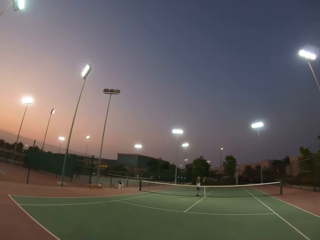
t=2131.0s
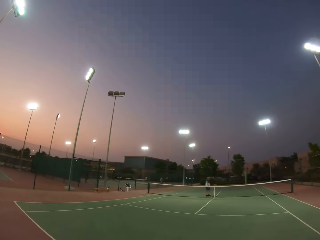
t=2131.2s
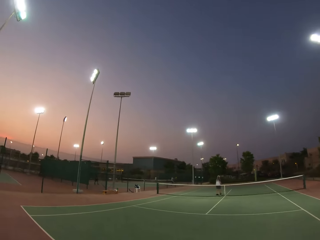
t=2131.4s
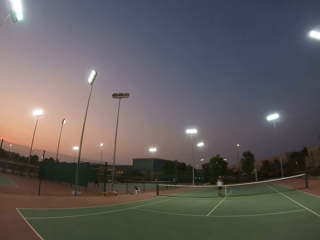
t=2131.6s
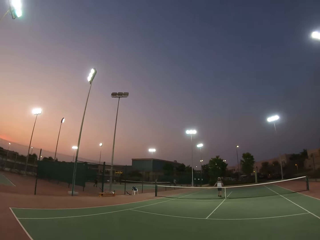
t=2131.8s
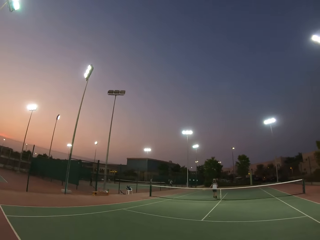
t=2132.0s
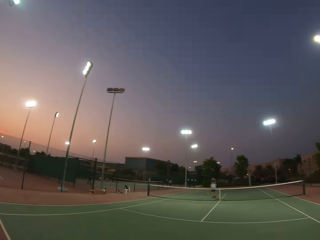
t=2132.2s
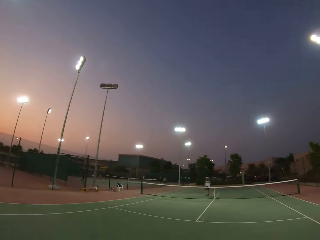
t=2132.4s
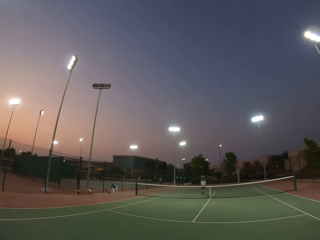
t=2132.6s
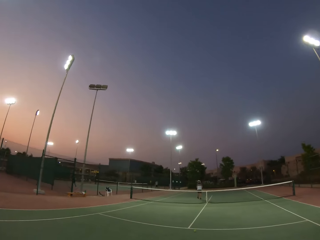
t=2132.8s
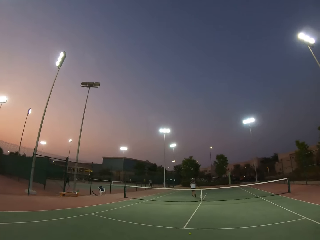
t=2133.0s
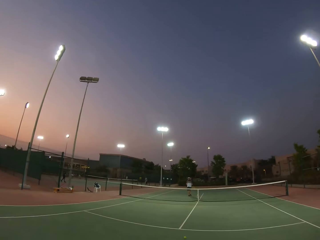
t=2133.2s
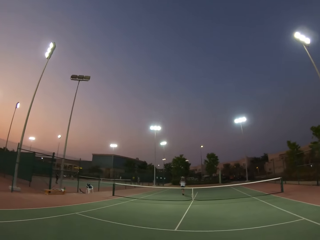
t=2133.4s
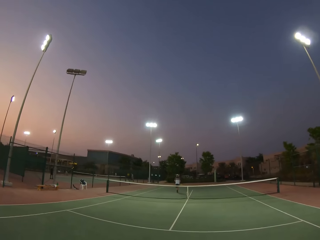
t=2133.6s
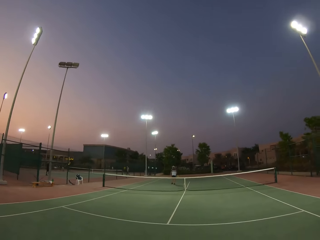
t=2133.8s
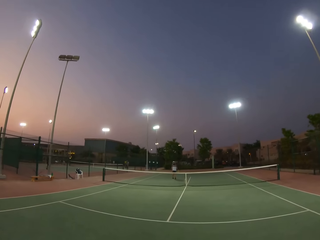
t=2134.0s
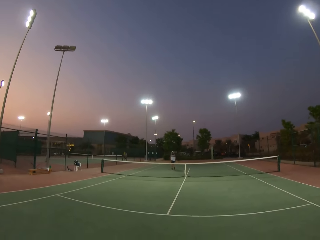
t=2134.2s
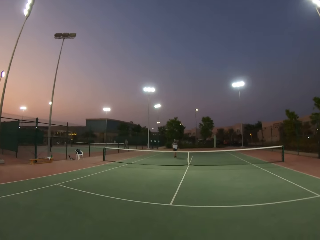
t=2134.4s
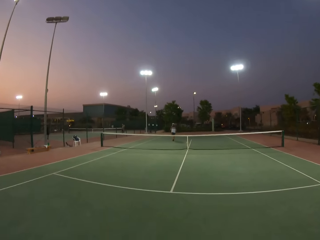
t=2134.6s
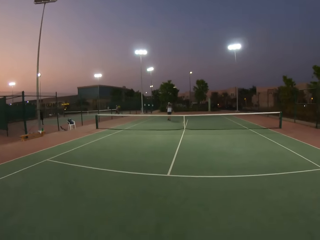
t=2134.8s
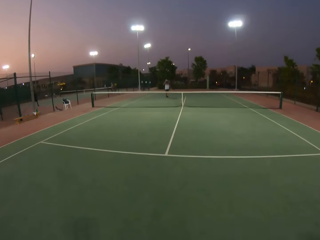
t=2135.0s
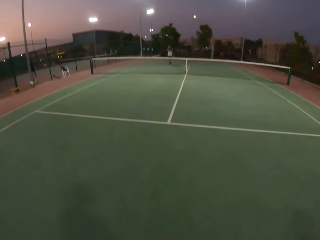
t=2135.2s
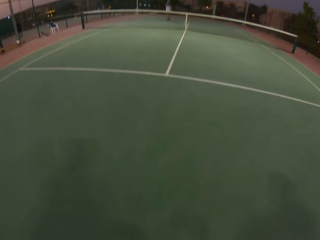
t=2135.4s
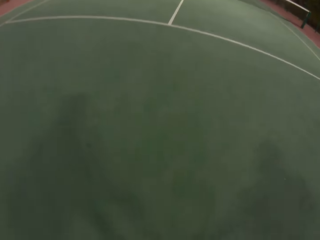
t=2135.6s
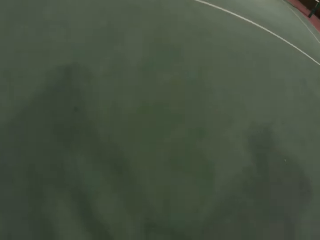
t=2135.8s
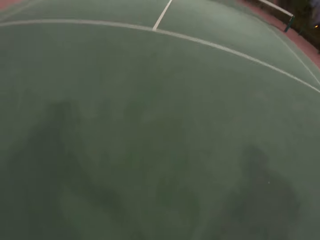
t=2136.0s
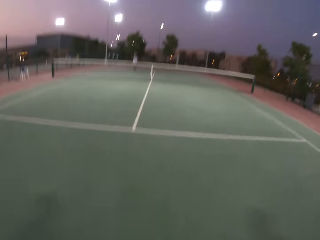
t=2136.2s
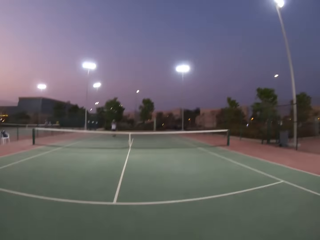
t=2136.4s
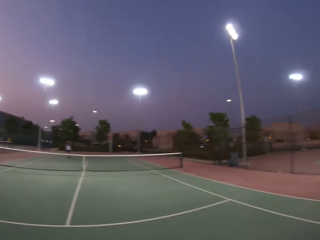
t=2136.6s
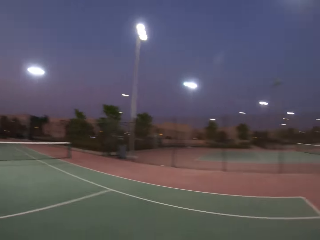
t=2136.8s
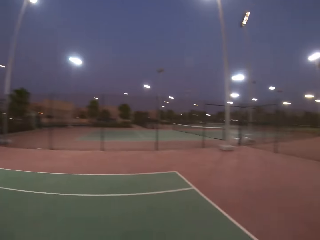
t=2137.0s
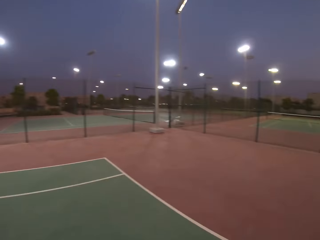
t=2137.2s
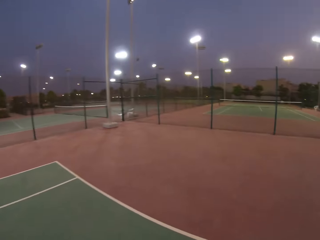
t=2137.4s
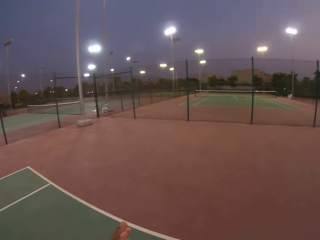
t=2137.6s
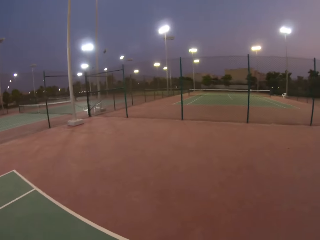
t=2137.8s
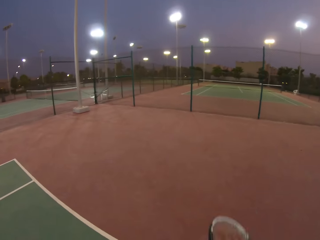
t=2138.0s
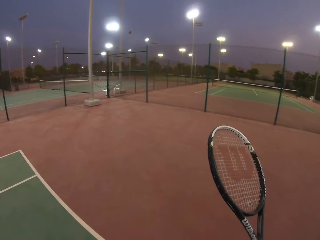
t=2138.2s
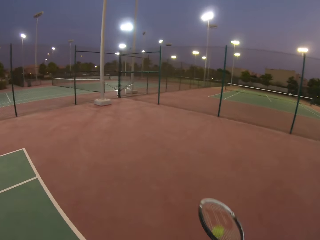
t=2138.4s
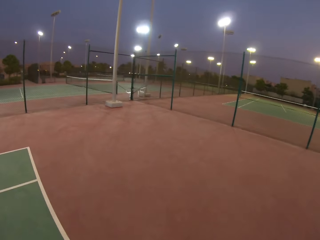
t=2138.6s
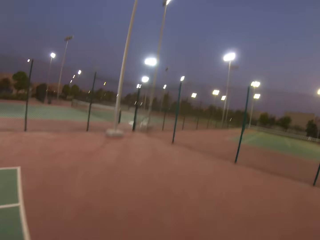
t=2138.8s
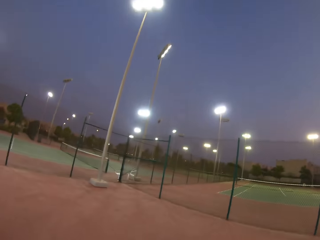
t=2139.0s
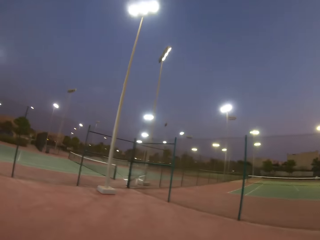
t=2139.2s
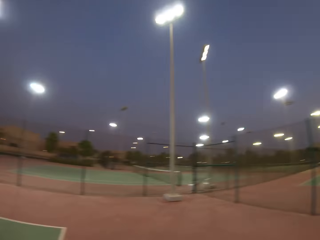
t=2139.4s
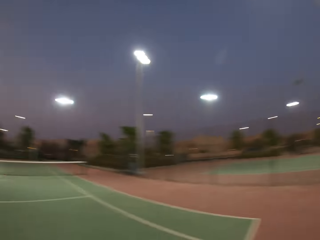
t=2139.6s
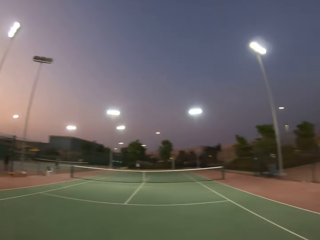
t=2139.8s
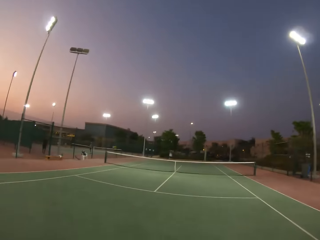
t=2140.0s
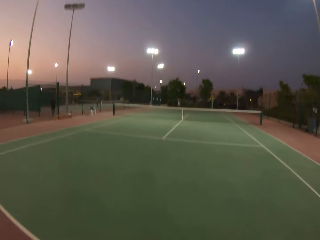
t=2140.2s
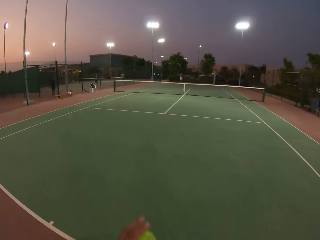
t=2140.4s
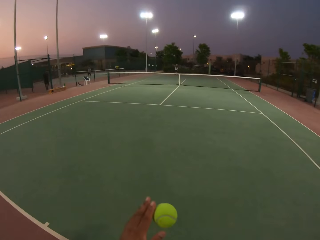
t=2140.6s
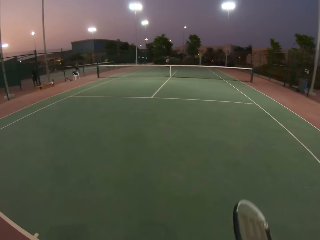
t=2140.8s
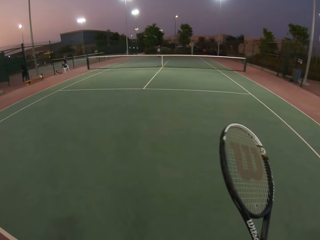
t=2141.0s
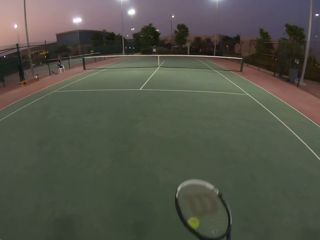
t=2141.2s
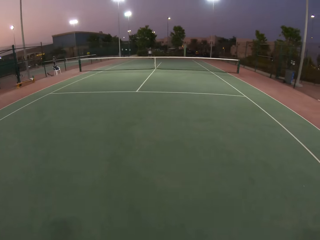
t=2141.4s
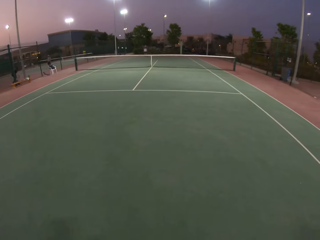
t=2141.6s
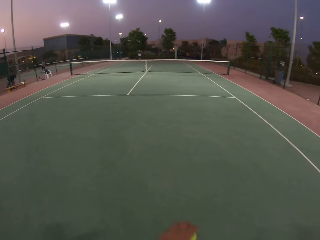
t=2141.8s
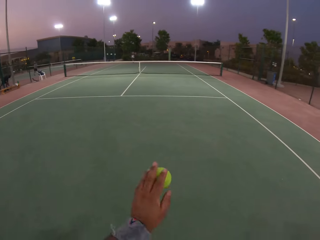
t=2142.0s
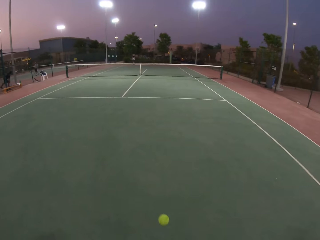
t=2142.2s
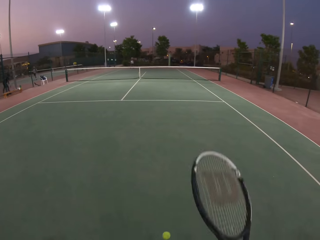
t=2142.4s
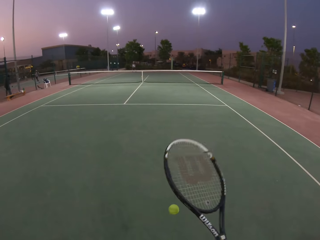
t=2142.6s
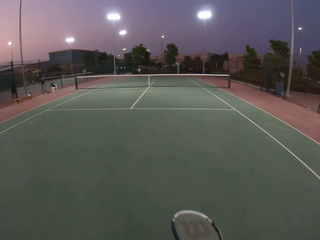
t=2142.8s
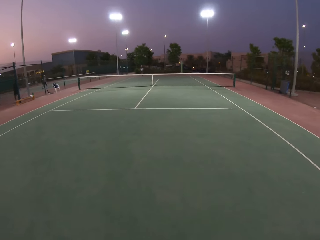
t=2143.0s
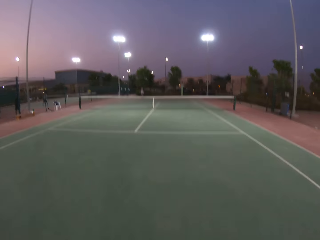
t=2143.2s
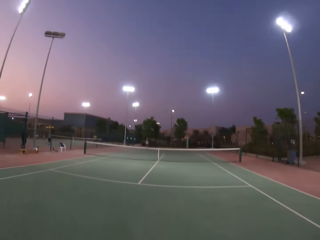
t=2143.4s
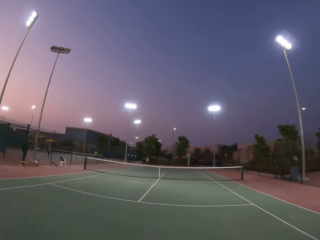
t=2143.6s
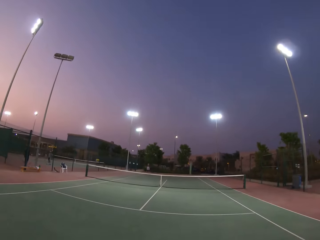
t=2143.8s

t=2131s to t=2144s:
The camera wearer stares at the pitch. They play tennis with the racquet.

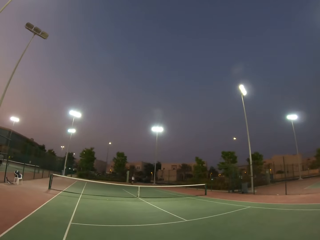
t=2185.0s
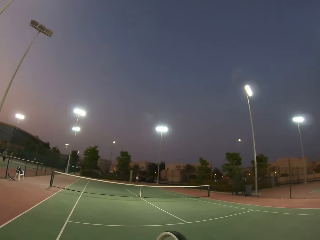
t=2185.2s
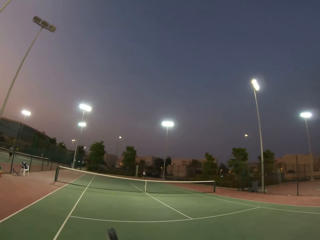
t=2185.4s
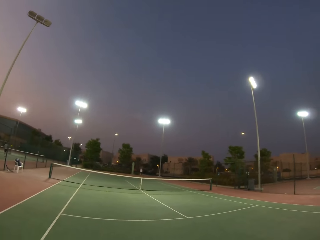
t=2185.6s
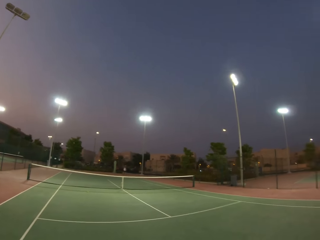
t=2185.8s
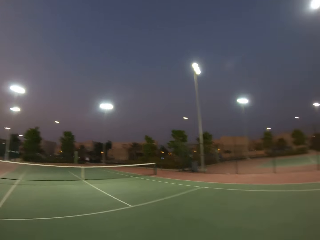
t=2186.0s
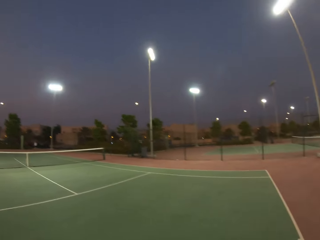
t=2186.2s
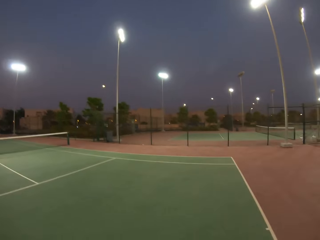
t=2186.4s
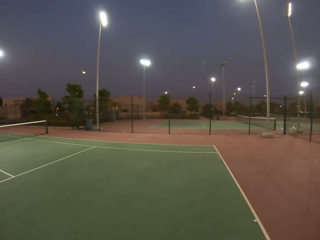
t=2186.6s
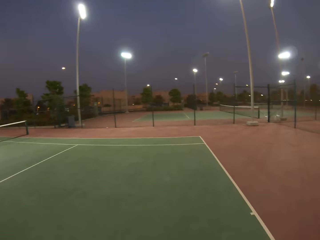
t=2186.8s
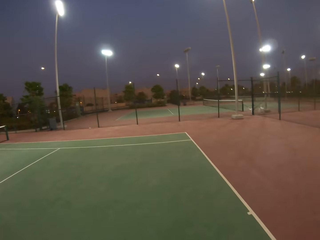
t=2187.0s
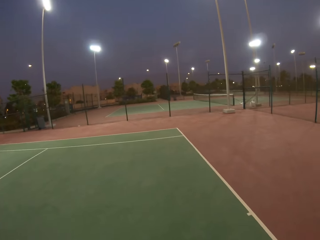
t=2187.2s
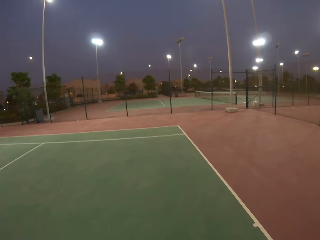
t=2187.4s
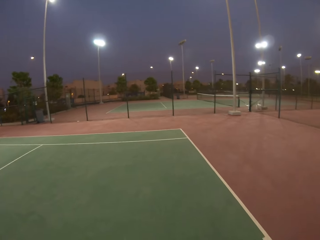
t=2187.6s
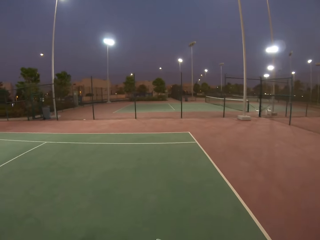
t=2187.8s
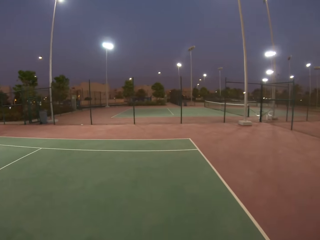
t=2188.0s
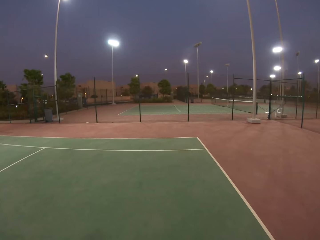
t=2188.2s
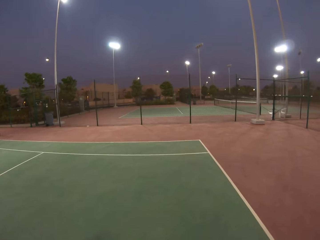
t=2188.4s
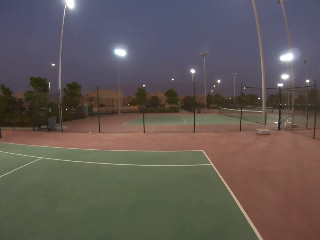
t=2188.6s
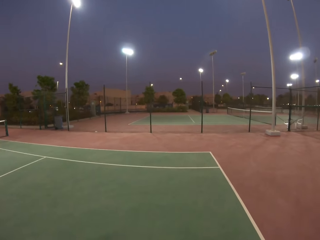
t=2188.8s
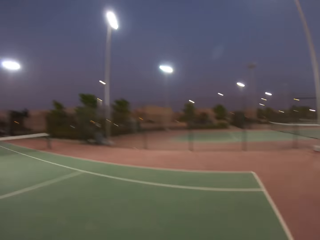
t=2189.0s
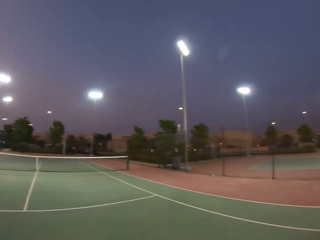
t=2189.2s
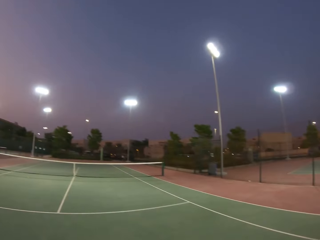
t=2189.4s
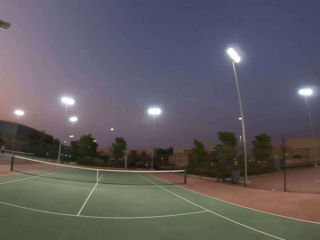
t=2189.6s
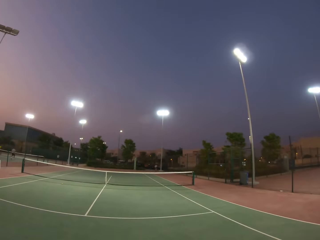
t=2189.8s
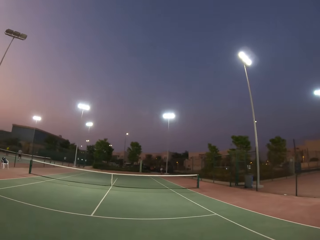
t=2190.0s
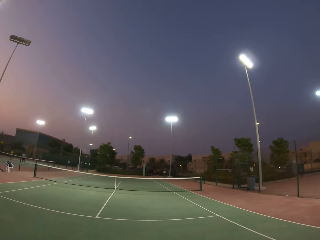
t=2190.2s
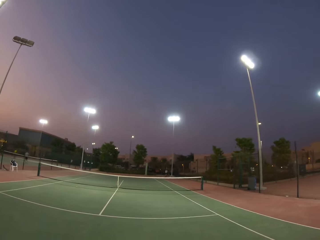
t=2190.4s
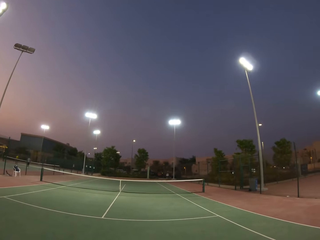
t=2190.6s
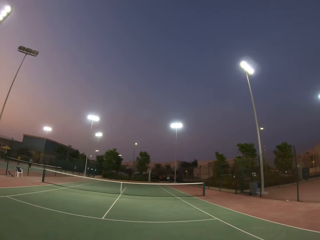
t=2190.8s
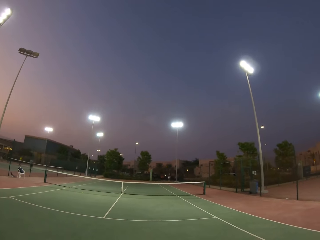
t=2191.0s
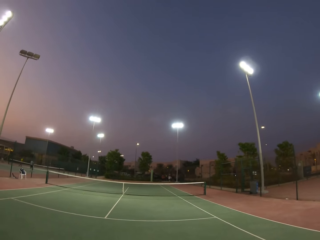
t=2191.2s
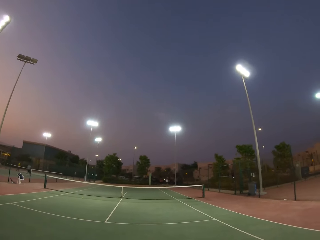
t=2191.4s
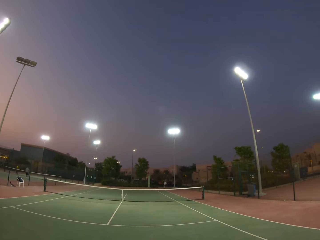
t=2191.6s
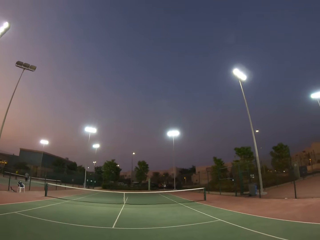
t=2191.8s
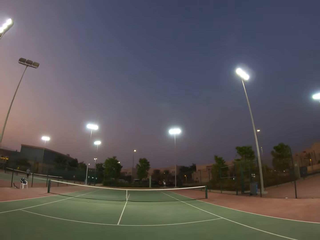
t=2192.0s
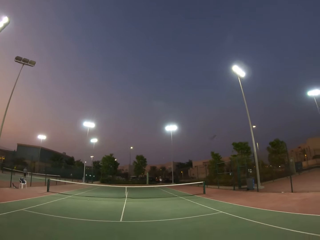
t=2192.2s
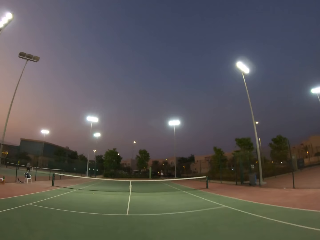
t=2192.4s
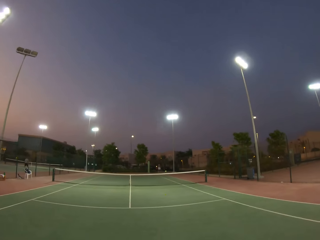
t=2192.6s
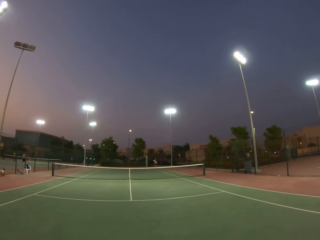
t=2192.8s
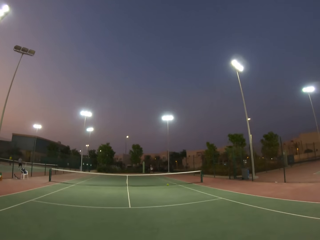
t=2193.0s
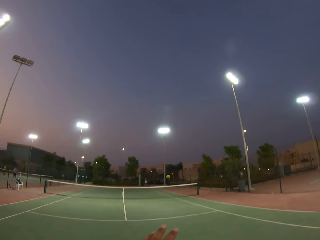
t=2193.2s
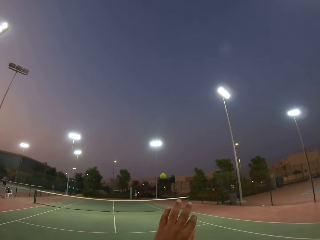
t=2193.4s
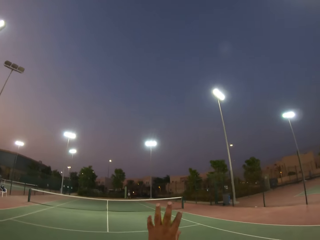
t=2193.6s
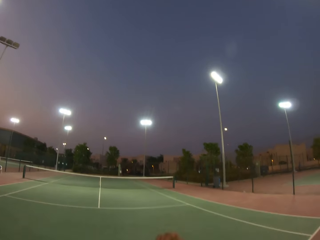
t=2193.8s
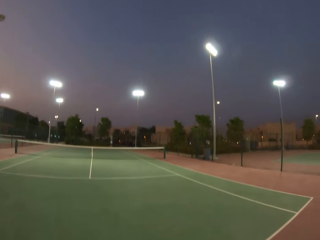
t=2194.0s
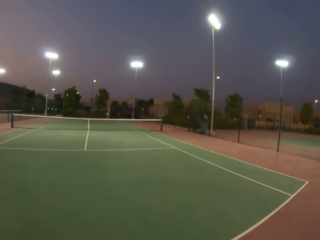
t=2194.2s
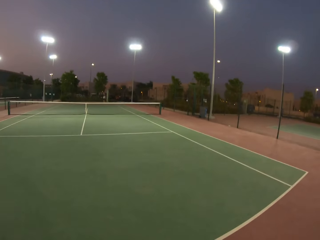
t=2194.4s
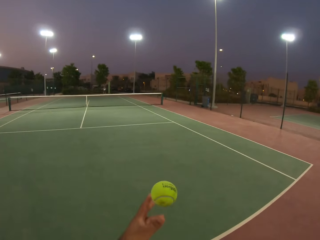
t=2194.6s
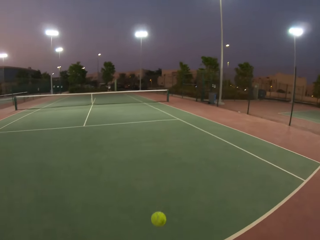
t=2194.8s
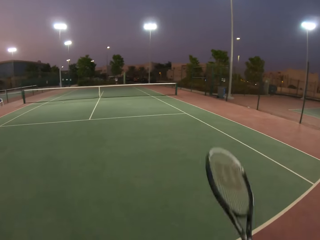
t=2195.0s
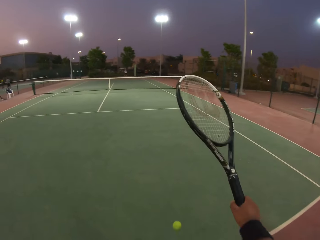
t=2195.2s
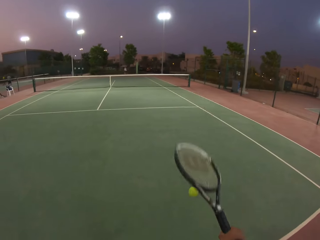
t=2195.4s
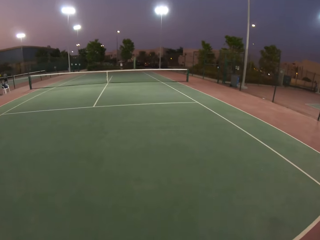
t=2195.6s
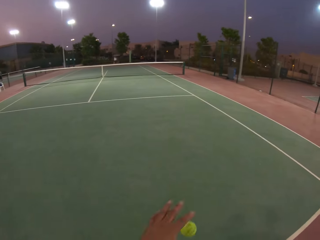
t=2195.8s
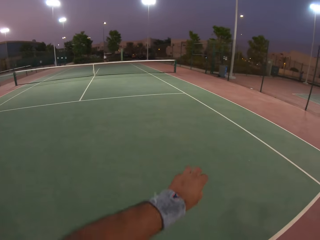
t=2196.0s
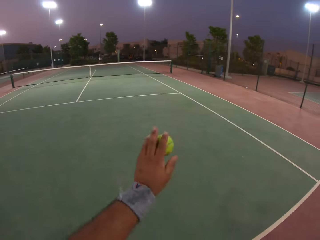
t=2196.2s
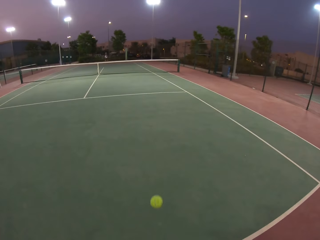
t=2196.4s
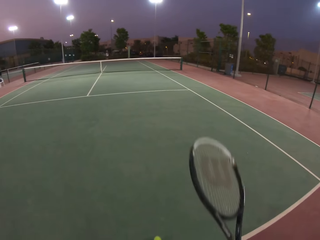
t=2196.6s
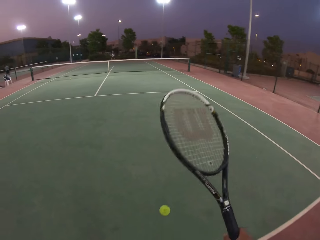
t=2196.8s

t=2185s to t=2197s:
The camera wearer looks around. They play tennis.
